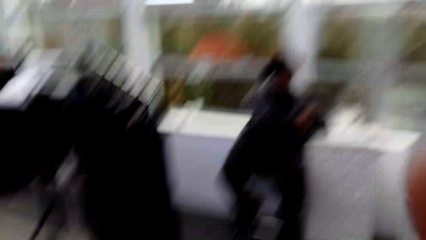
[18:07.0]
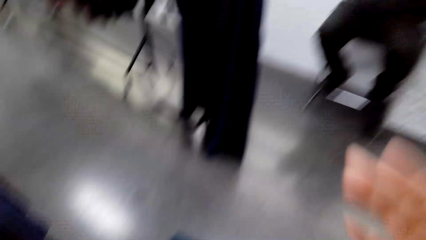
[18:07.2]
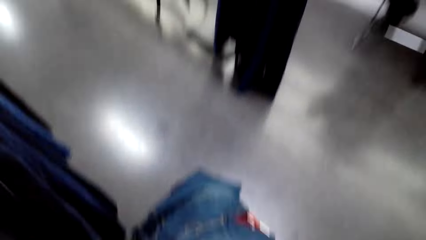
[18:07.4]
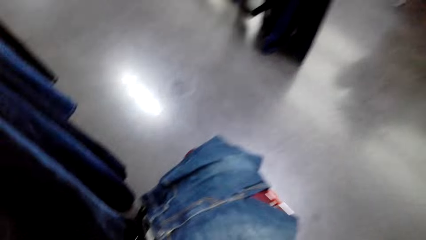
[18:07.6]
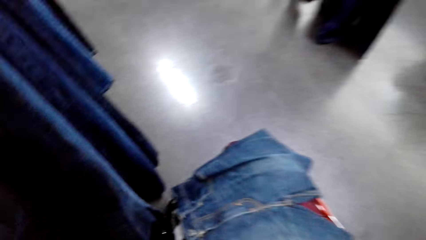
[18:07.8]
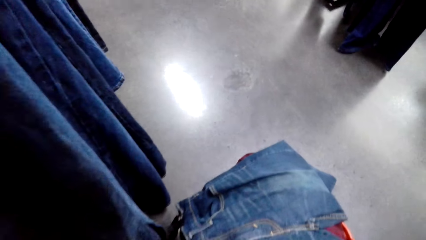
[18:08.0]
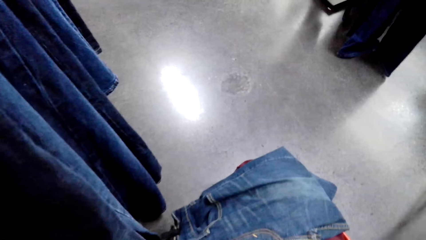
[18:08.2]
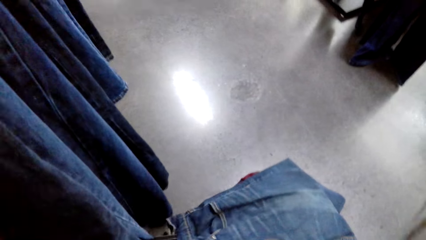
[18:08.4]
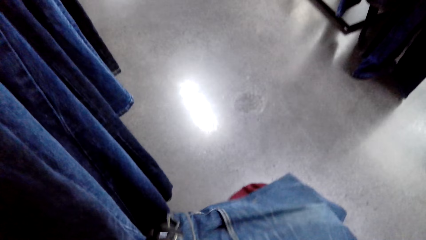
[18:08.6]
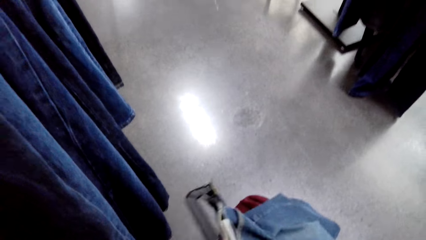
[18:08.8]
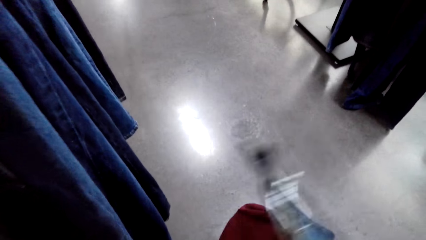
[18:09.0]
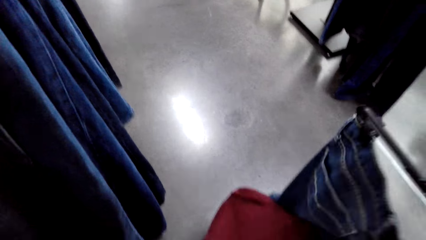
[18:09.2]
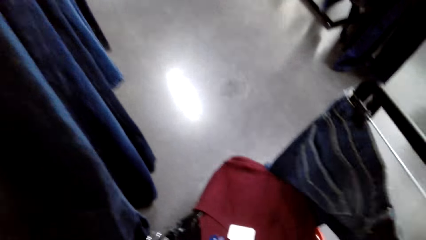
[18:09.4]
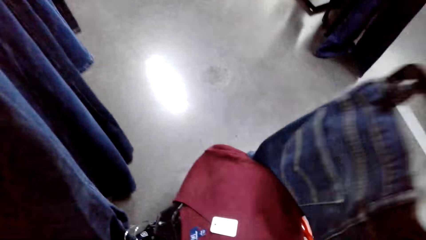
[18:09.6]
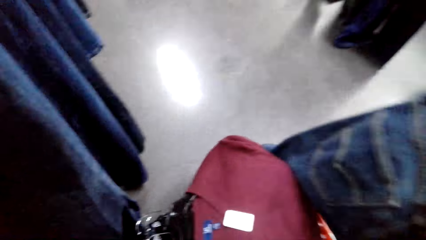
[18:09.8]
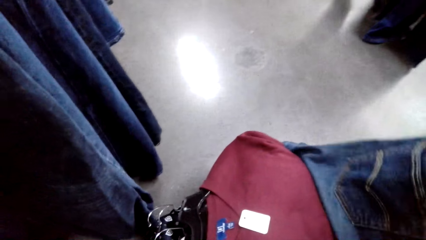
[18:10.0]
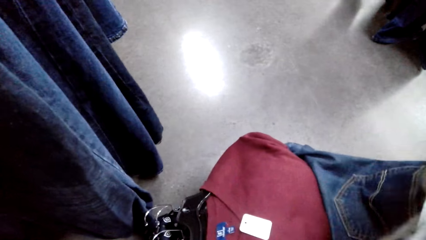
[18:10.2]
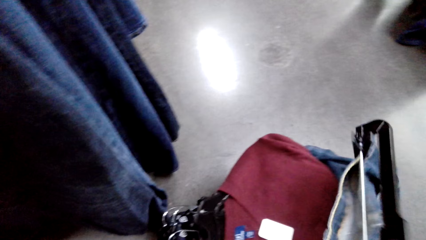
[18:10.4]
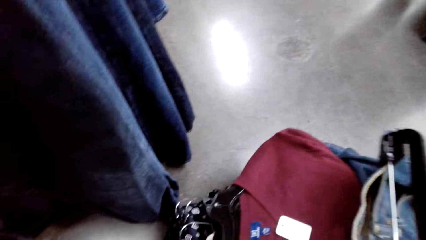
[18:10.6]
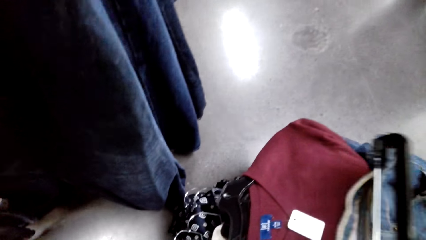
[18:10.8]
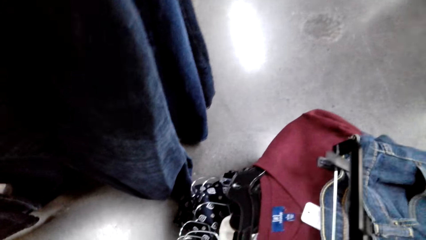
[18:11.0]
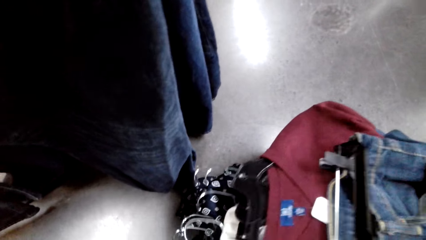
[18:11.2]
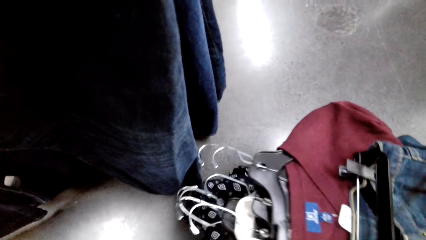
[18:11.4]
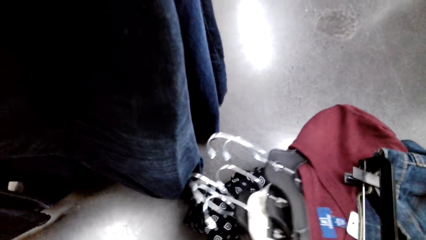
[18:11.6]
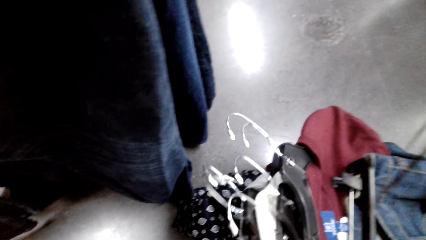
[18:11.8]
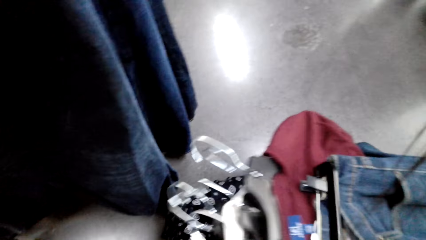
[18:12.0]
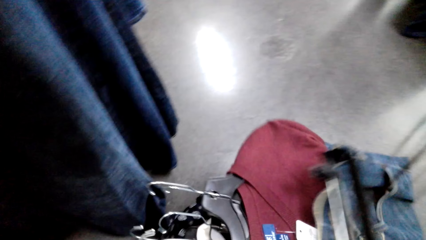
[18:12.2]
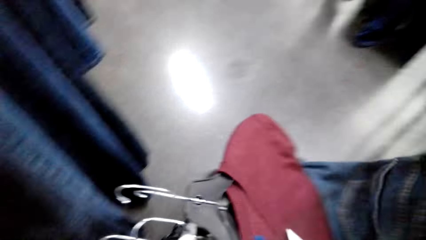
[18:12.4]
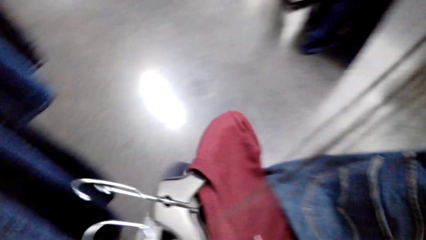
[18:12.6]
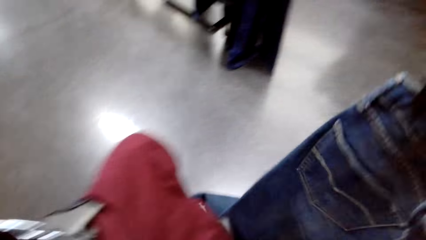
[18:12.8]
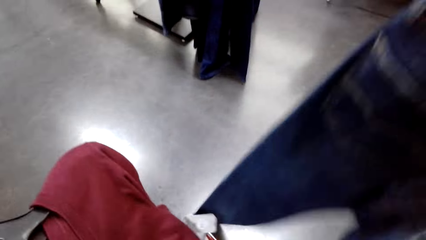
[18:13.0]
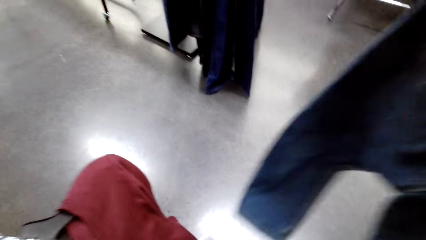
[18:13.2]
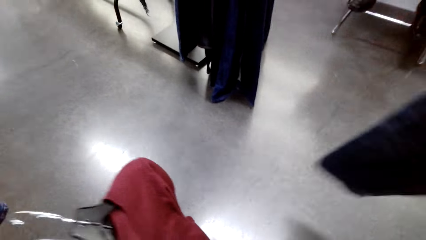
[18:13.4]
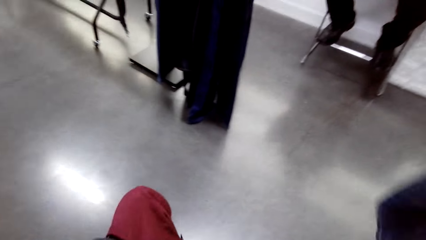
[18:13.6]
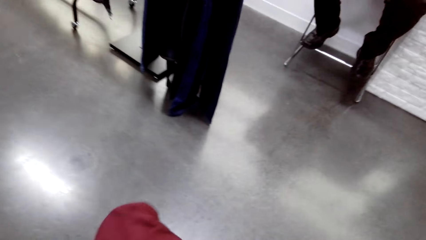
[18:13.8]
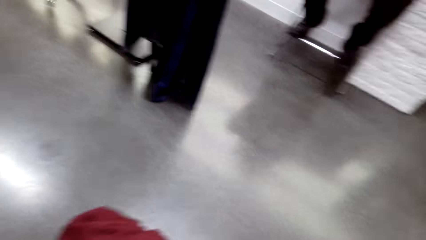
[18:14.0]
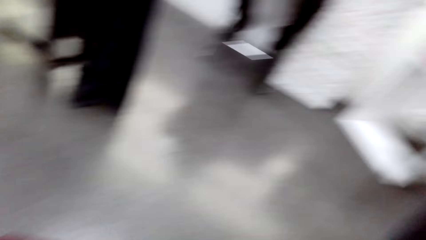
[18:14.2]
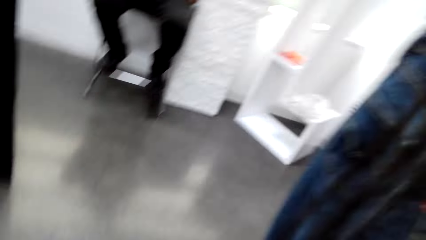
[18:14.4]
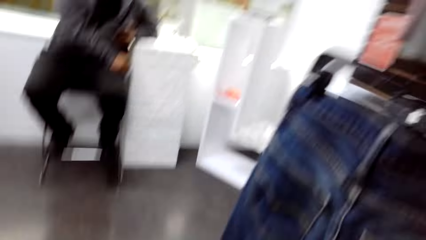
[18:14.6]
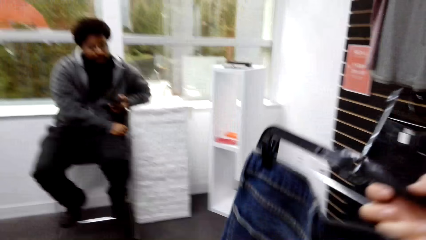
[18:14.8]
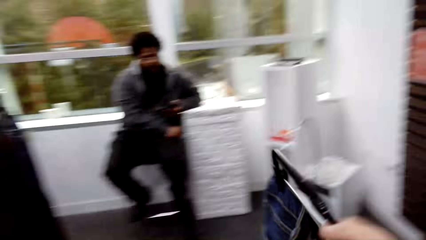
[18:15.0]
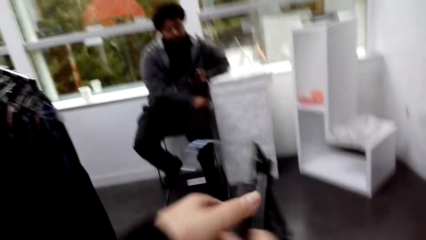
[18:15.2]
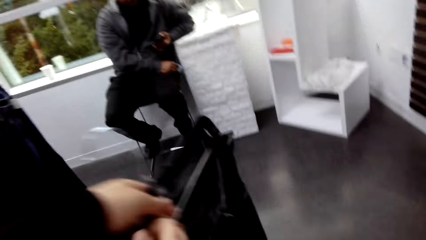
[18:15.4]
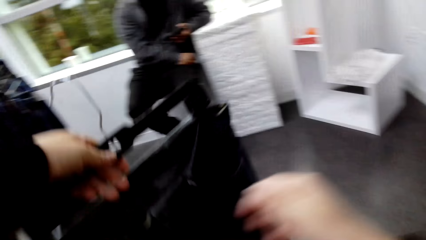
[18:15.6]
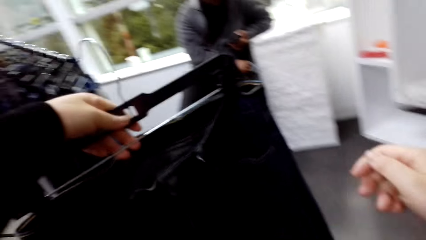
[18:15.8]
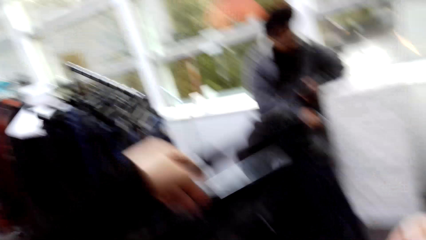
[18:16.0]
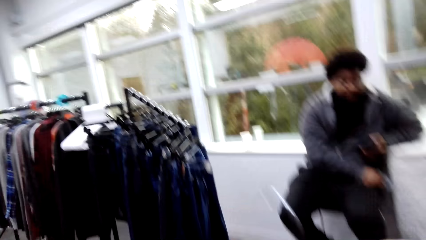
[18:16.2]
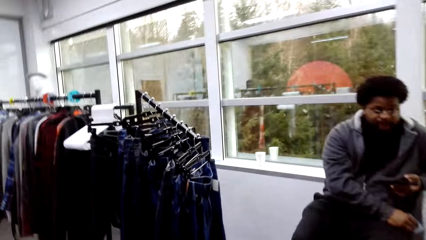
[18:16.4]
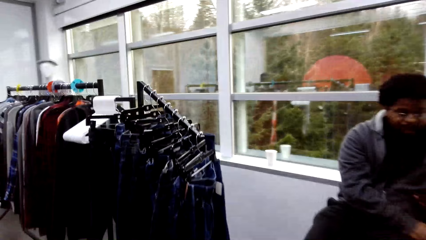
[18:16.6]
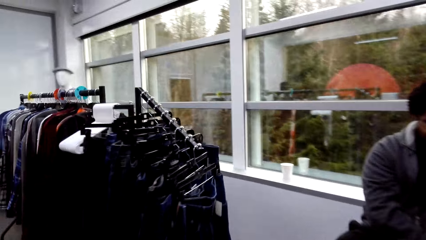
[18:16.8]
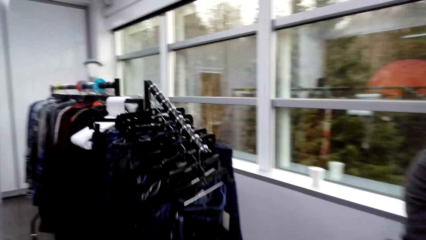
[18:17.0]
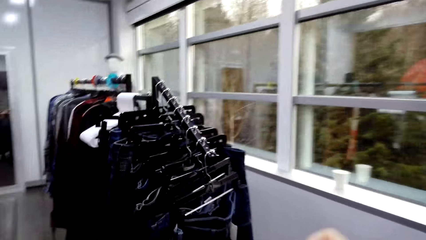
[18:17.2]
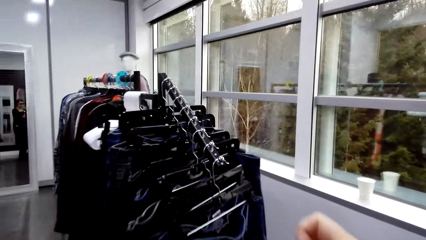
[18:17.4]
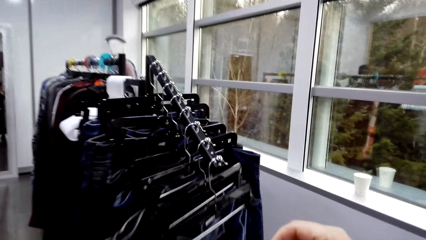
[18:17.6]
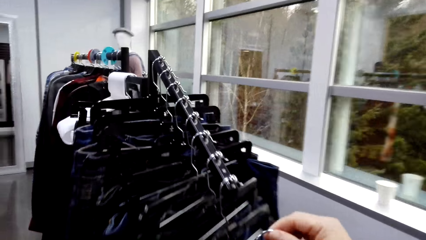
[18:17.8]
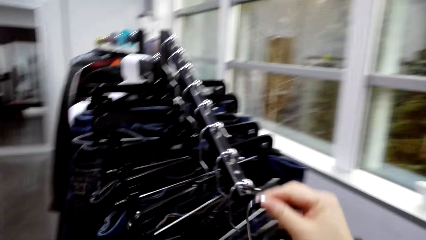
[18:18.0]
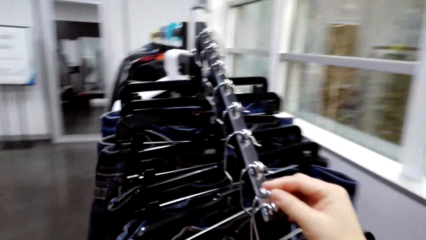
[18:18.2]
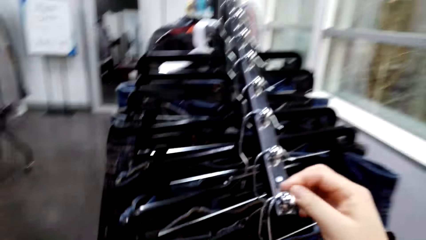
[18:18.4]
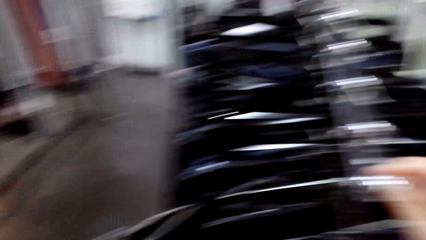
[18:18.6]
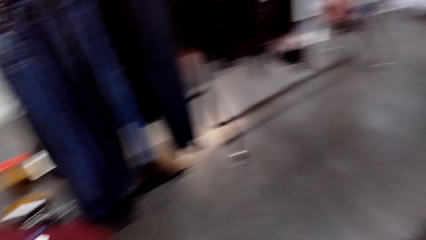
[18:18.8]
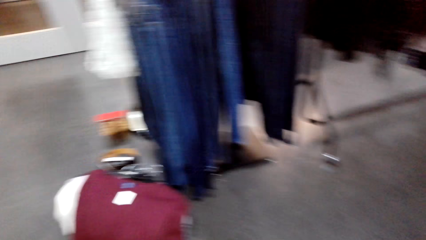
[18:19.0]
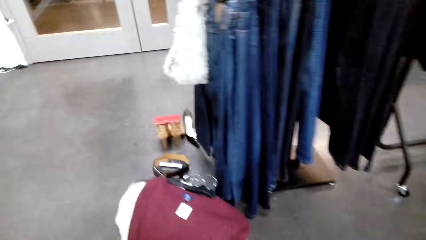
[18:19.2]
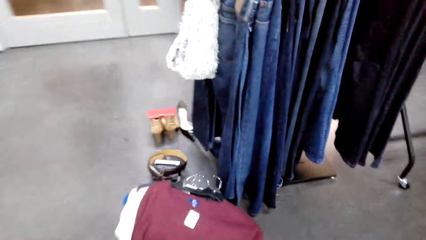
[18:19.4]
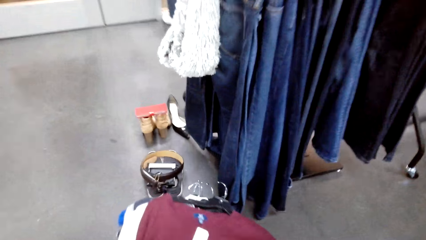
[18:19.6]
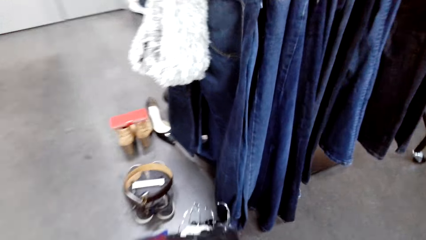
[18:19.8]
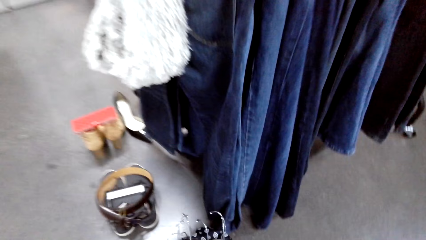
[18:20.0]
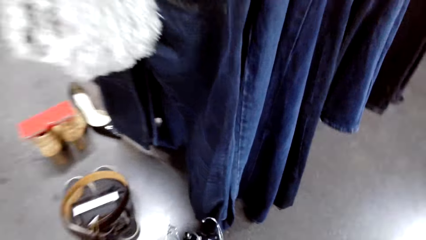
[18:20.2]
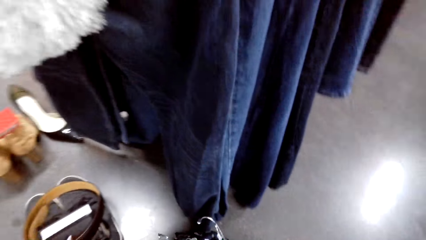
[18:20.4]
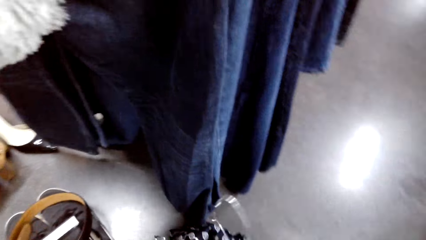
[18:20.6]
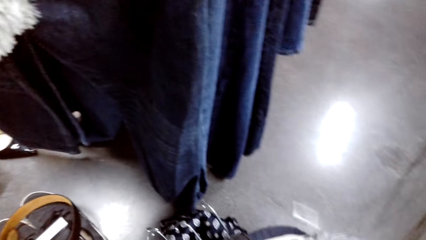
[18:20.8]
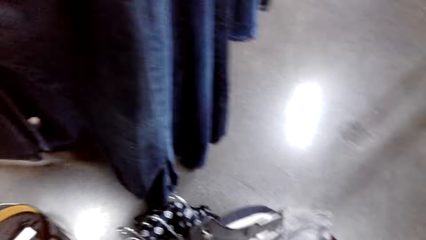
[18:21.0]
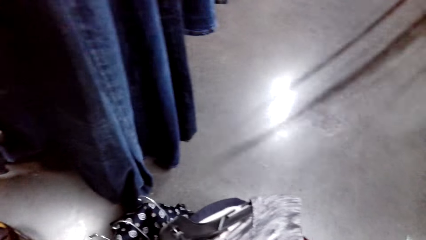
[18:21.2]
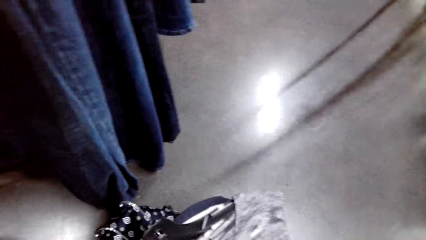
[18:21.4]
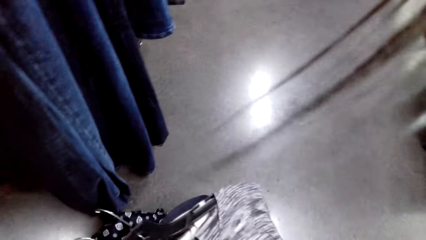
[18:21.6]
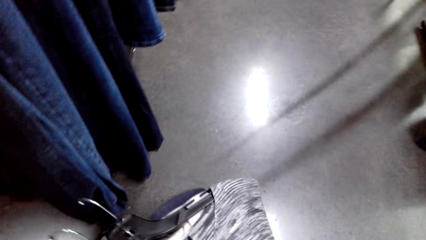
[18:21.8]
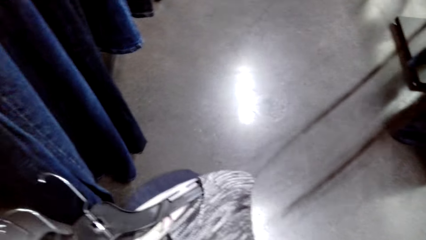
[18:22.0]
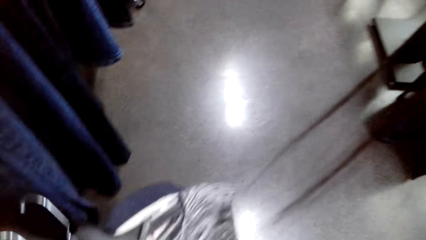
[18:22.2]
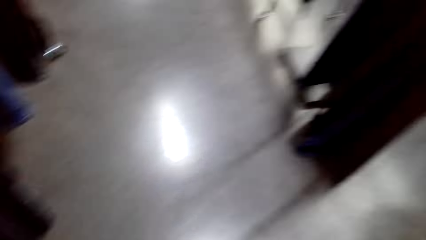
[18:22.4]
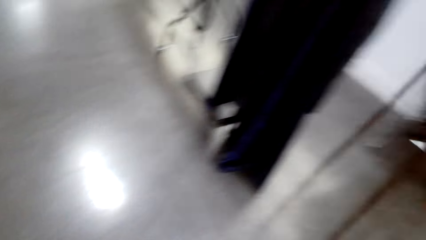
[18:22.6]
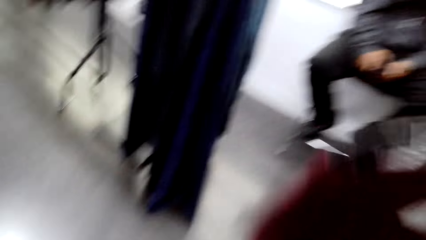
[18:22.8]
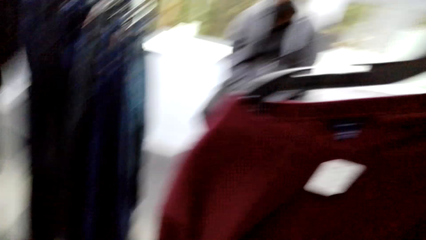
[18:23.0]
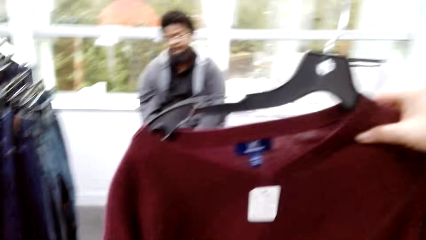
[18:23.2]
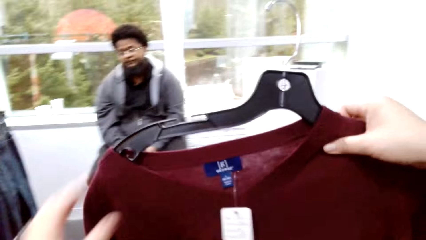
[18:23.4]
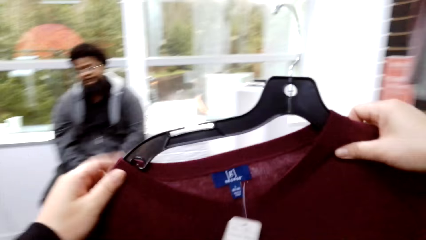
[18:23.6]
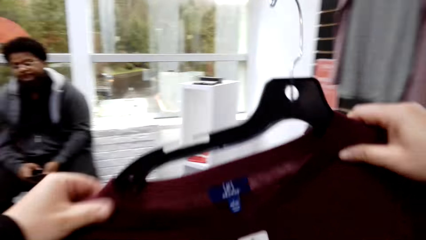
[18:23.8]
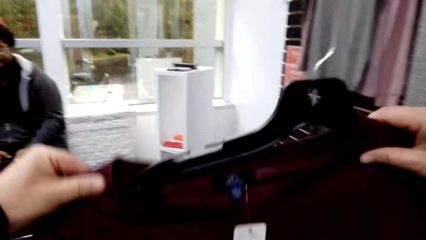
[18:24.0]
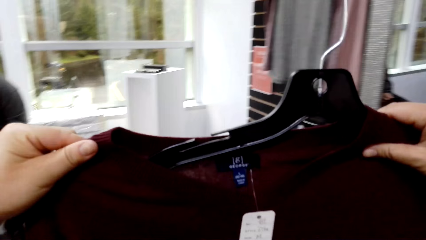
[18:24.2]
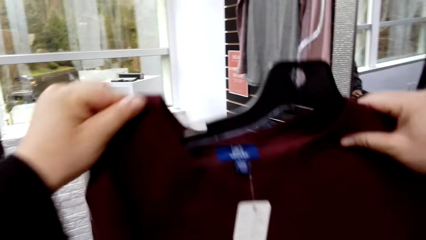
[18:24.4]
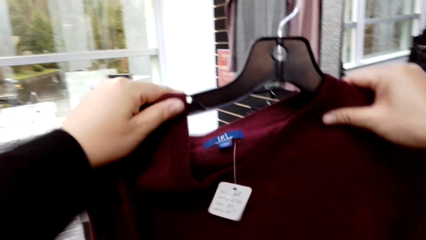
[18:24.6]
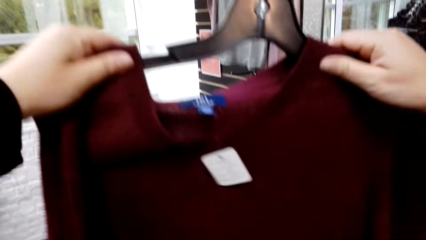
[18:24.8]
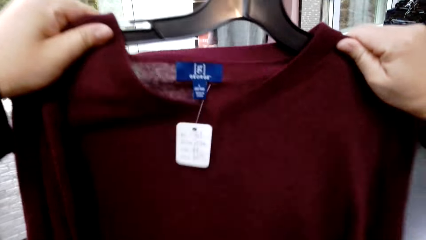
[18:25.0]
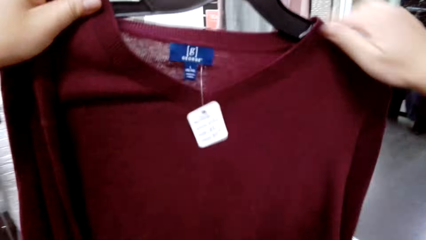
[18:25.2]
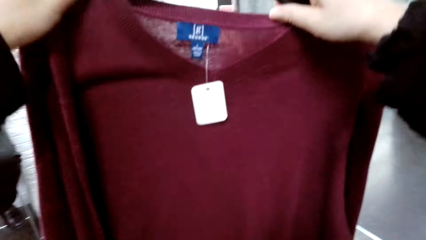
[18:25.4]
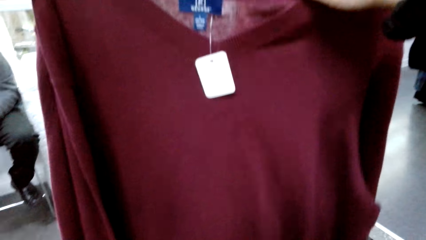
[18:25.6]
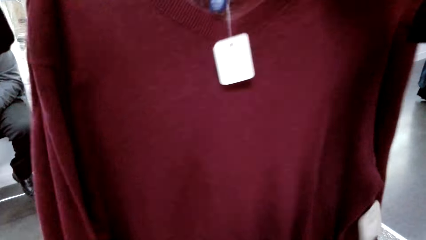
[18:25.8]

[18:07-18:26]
A man points his hand. The camera wearer picks up a jeans trouser. They pick up a group of clothes. They hang the jeans trouser on a hook.
